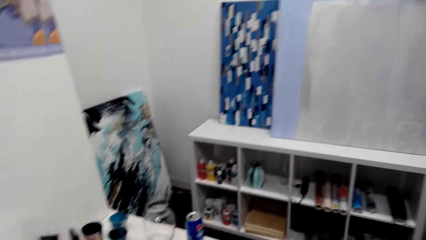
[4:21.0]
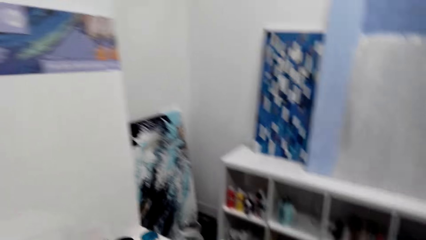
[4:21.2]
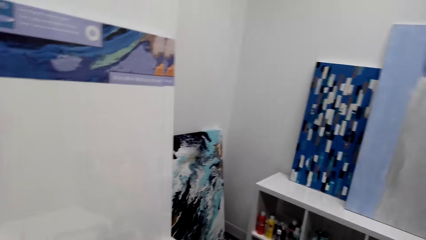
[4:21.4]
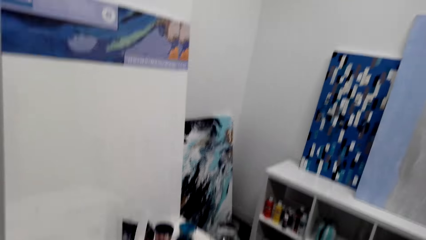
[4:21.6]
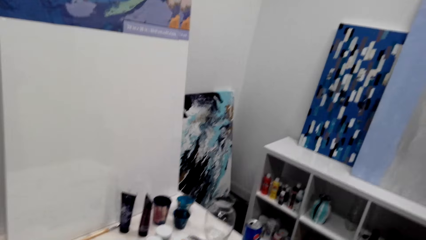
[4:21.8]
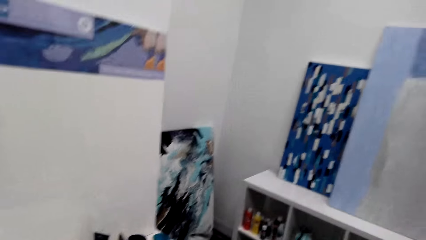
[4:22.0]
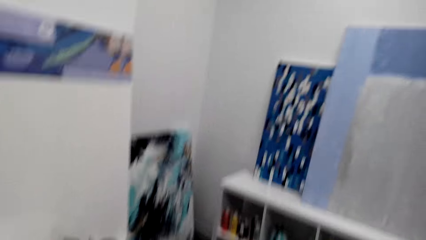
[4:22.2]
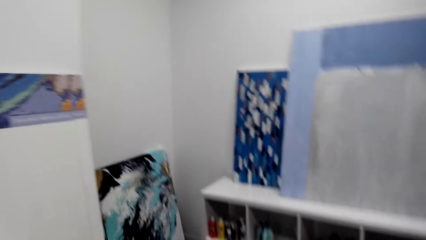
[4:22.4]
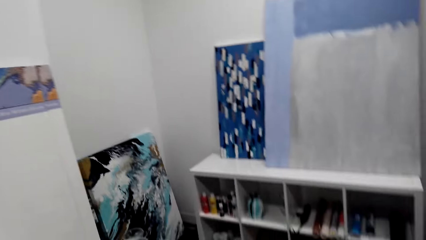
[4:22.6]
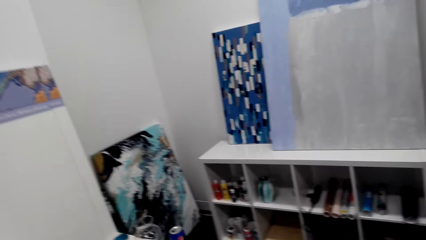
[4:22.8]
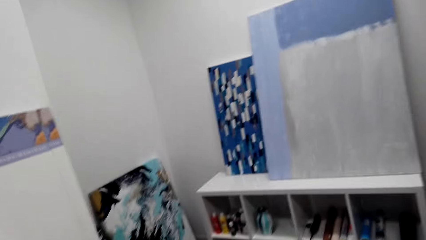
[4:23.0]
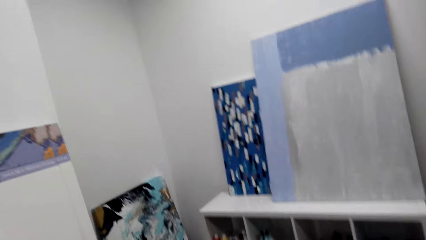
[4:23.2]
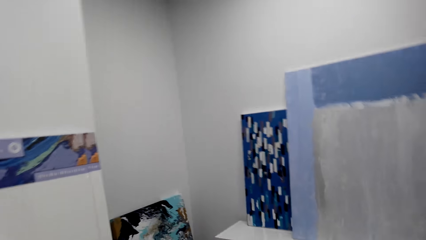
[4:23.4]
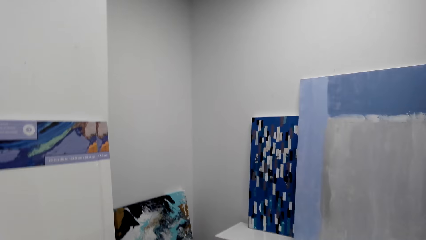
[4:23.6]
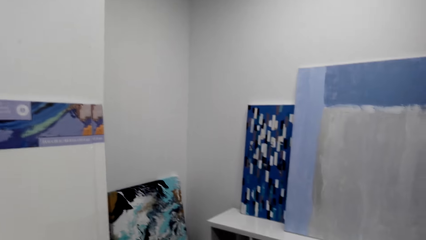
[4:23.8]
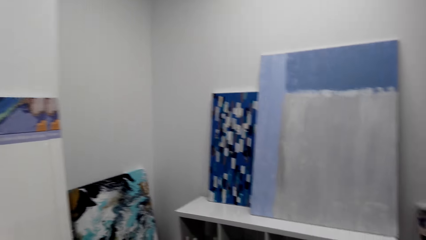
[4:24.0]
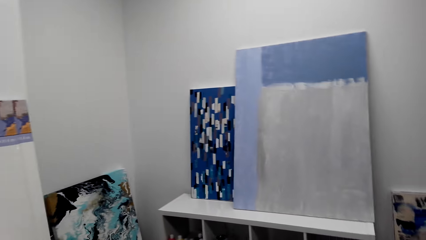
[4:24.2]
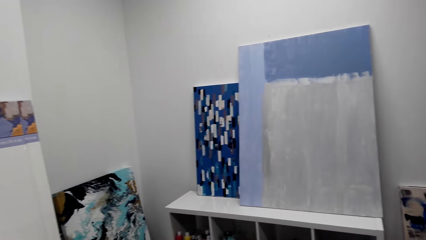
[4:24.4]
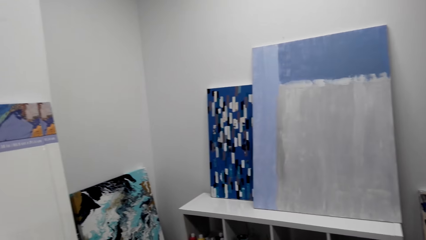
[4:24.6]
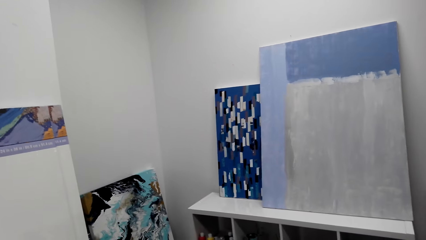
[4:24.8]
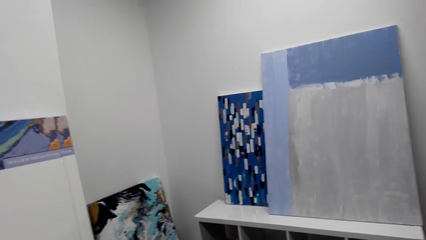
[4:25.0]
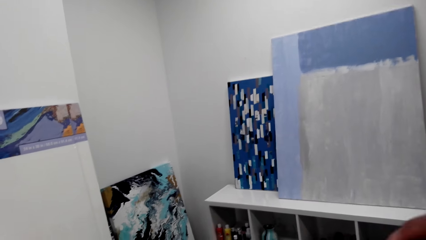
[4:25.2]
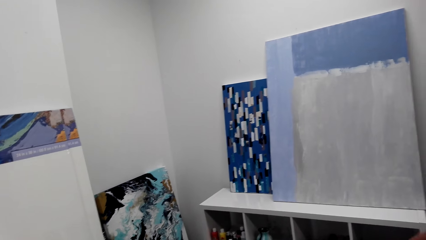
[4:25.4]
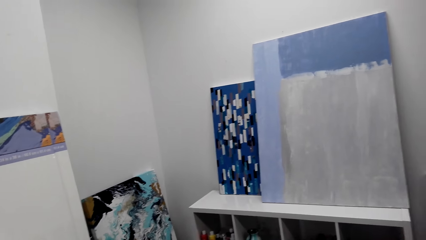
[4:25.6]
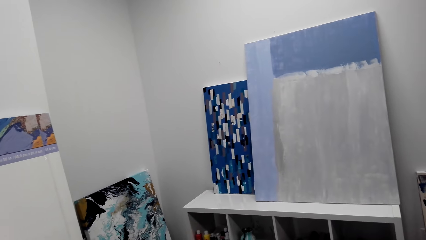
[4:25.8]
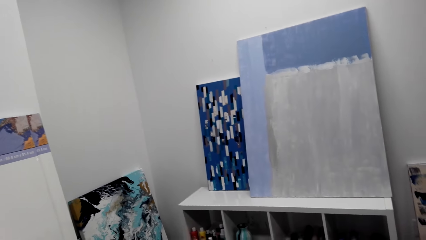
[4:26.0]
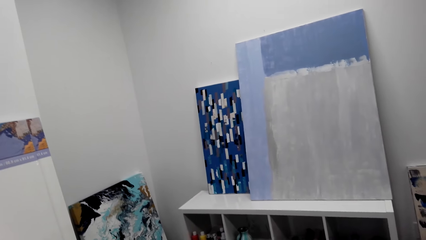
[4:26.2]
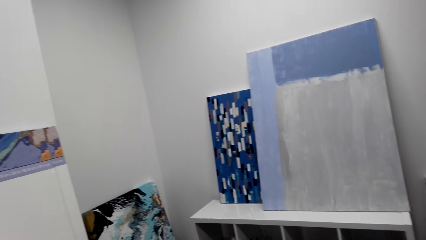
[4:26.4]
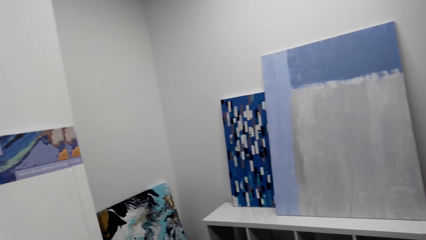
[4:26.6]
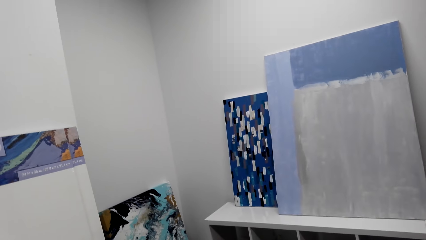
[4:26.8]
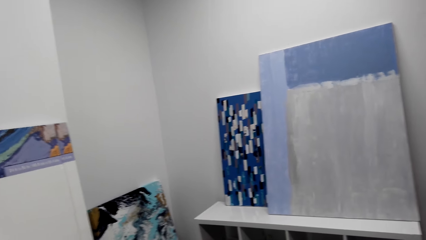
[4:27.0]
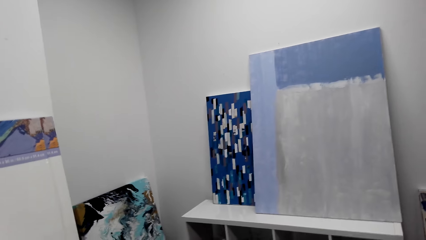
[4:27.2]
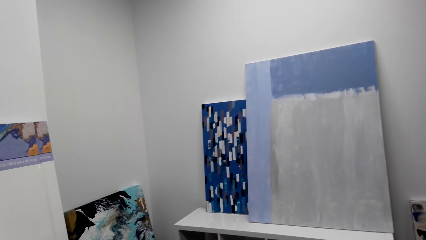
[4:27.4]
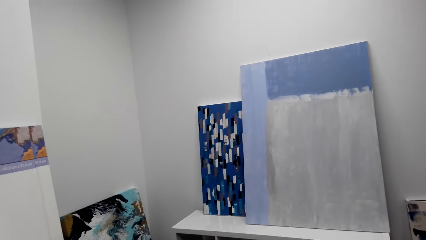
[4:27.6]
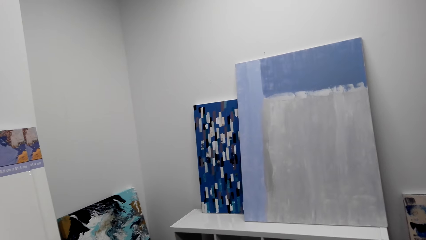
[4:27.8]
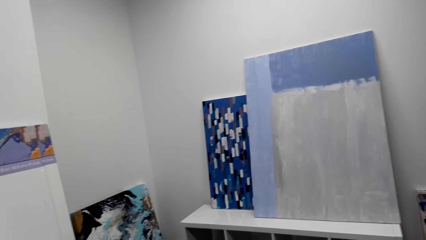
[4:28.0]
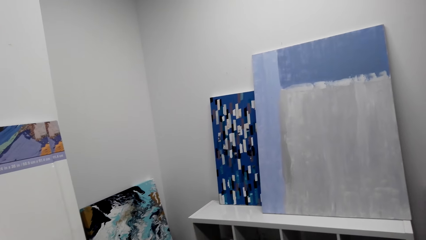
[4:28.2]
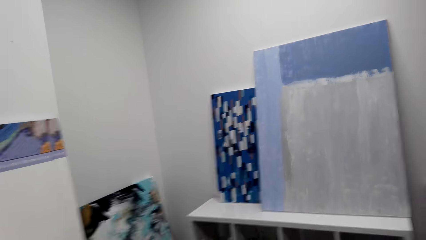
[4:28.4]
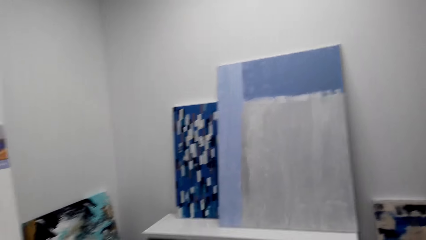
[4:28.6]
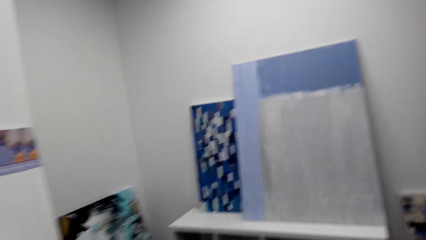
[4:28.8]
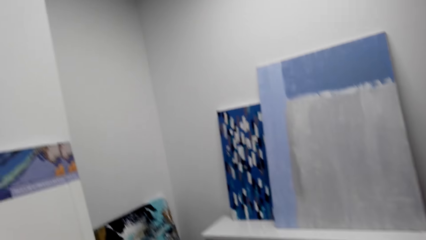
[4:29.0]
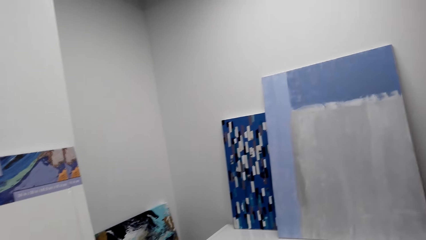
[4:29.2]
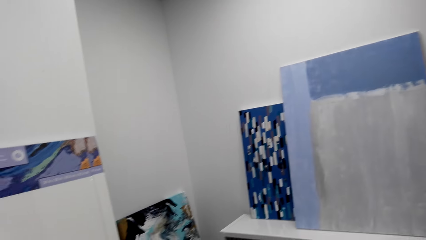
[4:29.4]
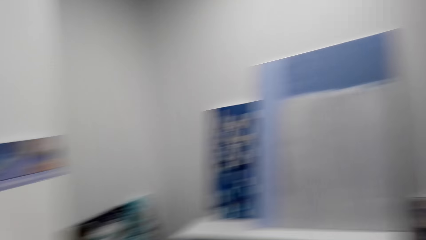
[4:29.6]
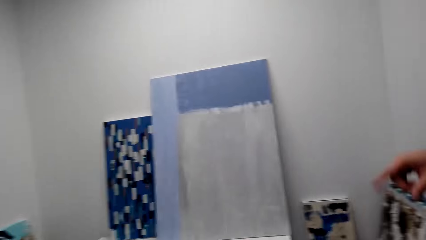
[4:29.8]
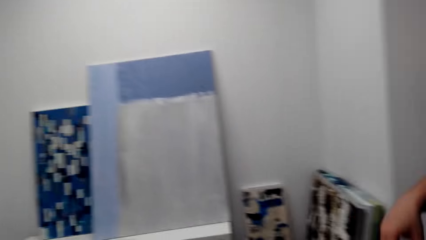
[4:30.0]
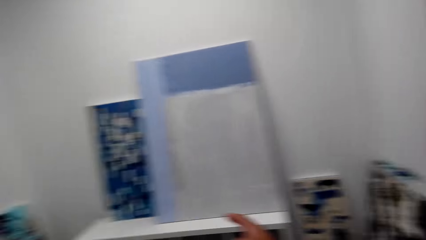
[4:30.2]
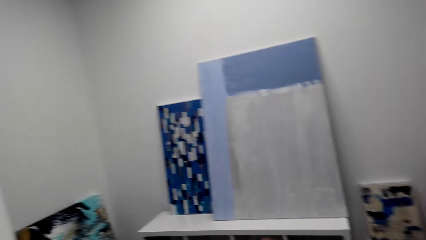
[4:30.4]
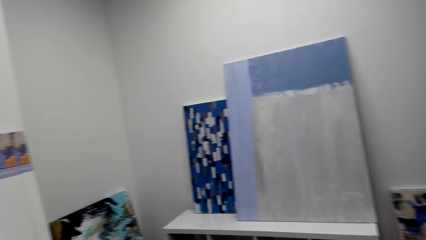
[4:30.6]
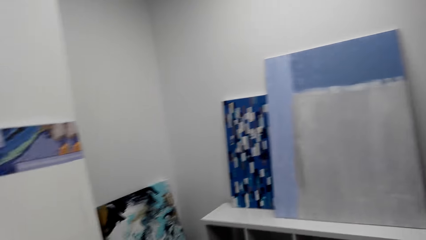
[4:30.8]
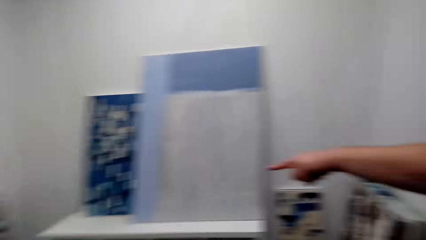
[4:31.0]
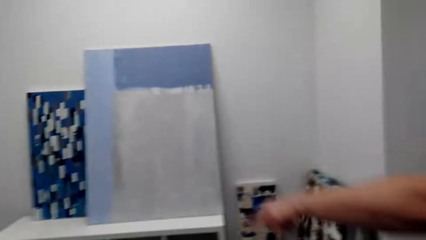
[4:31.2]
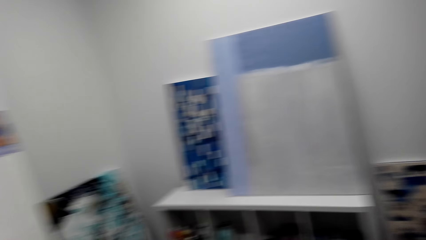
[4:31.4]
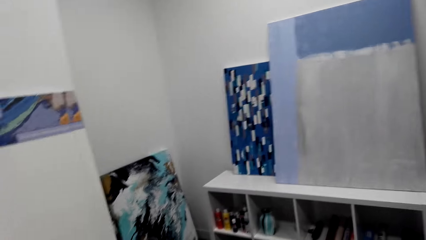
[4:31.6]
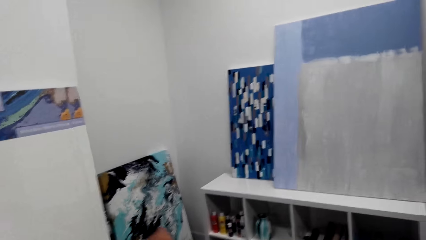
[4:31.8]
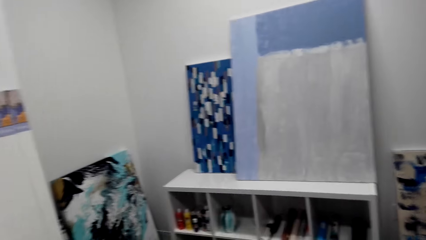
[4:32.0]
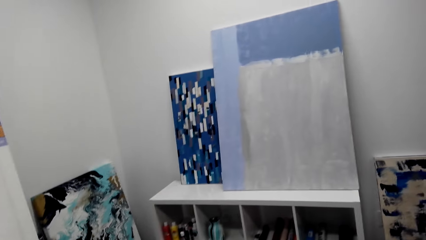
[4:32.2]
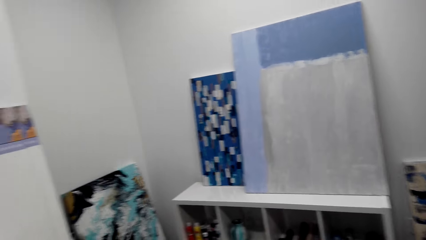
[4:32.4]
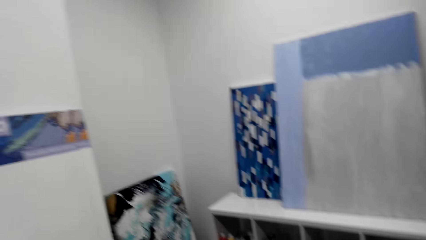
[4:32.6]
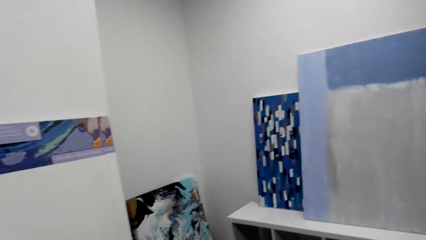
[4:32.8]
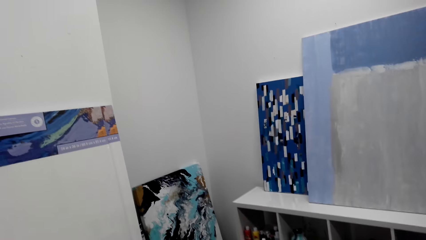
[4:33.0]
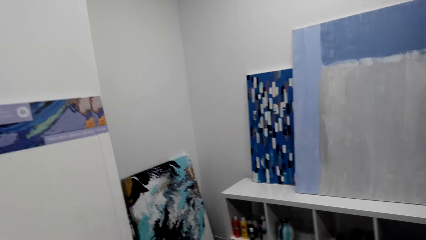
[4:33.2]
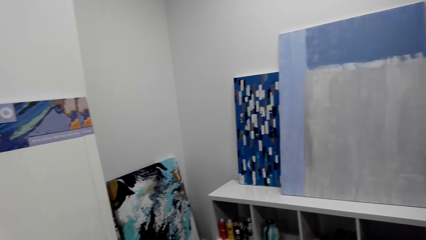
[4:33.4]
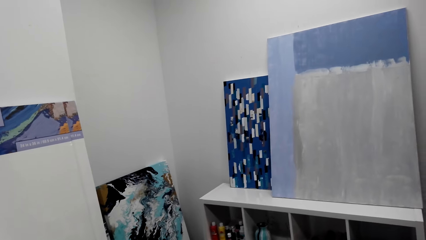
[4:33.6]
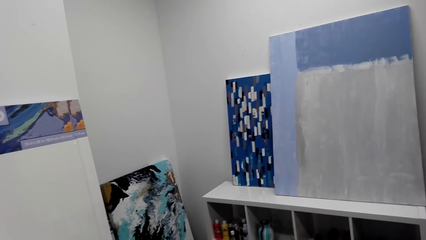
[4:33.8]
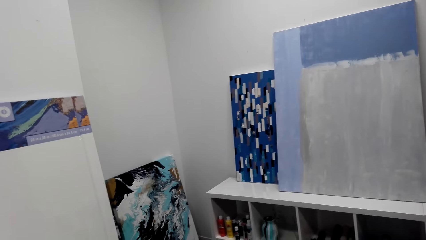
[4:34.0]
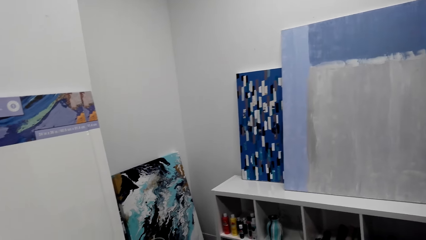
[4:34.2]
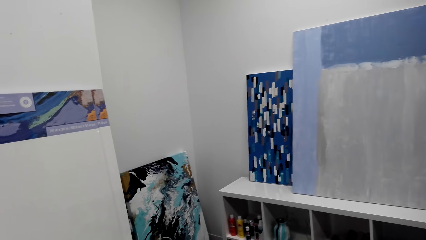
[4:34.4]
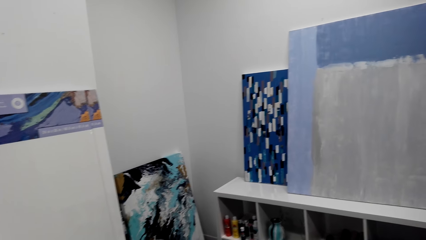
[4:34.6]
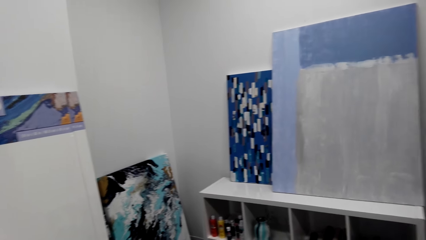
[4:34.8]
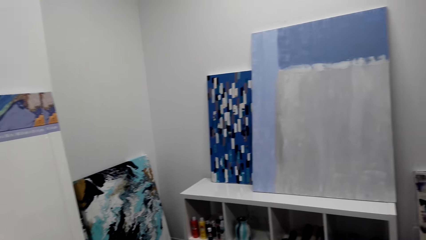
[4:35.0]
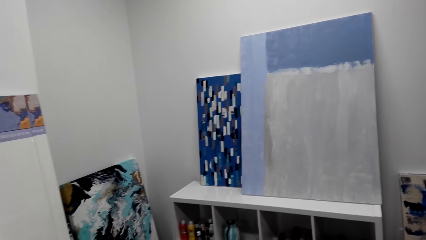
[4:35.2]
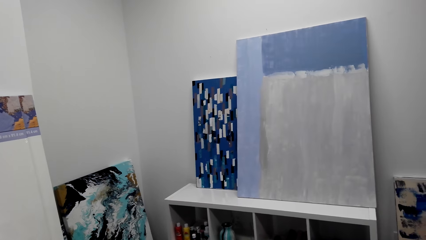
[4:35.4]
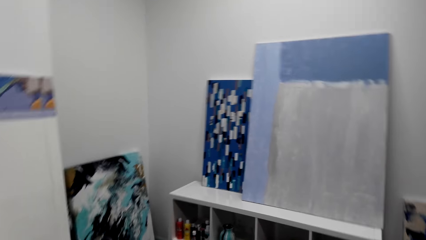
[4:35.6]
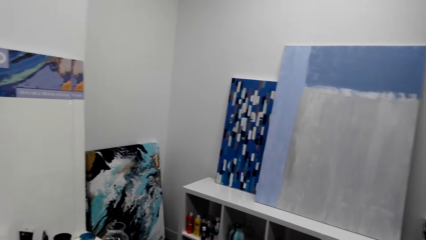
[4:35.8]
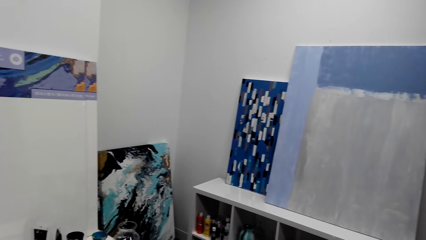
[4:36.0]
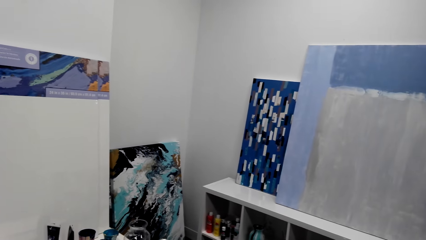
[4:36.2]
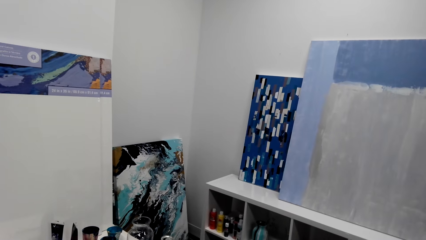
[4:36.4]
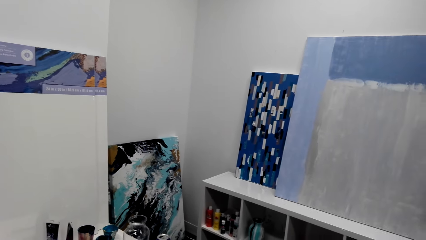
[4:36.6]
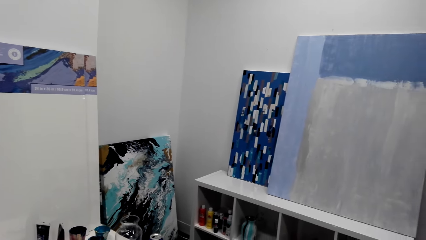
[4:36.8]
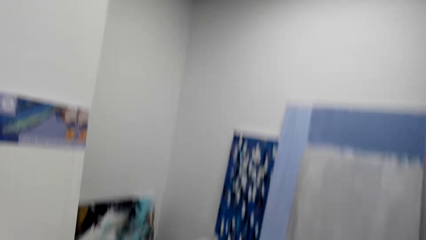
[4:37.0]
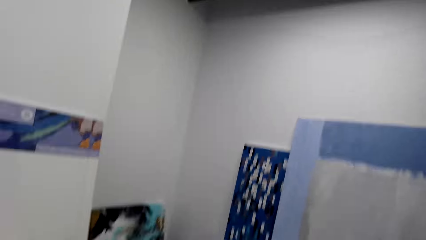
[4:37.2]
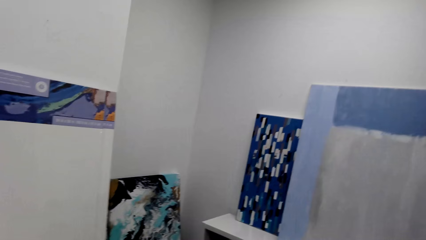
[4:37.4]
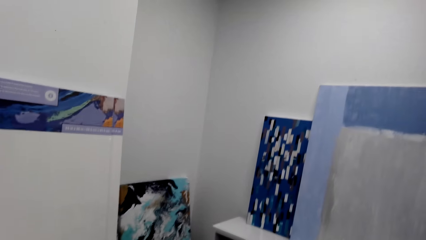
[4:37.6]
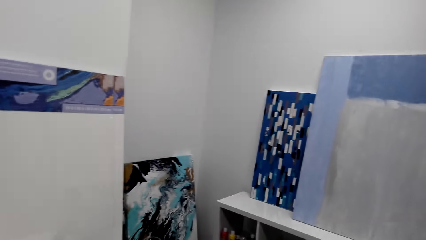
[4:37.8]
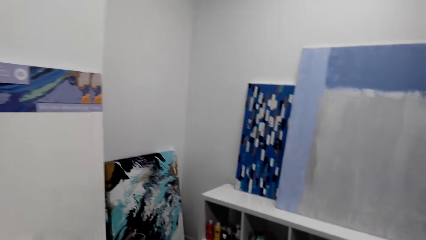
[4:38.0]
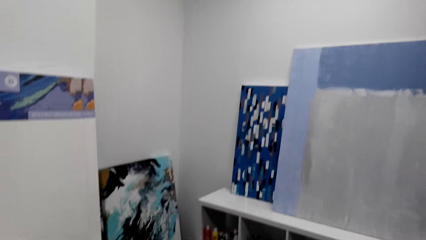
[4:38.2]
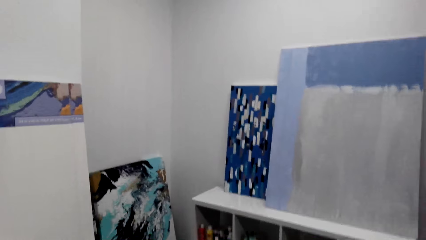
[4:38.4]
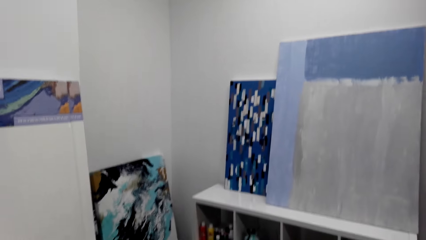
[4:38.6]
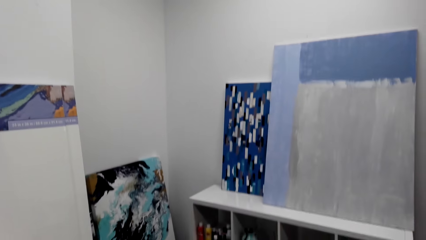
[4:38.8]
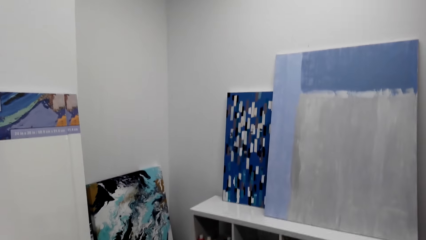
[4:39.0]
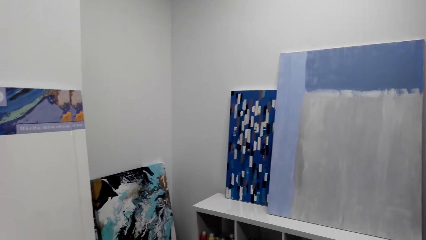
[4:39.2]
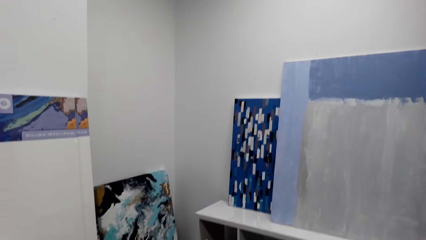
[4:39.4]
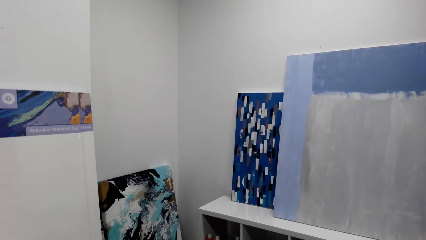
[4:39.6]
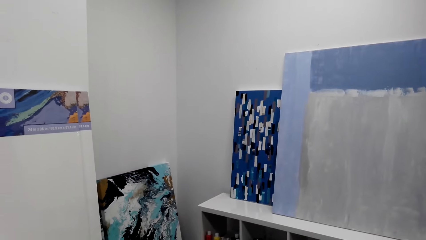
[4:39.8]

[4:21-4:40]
The camera wearer moves and speaks to the man. The man points at the paints. The camera wearer points at the paints. The man speaks to the camera wearer. The camera wearer speaks to the man.
